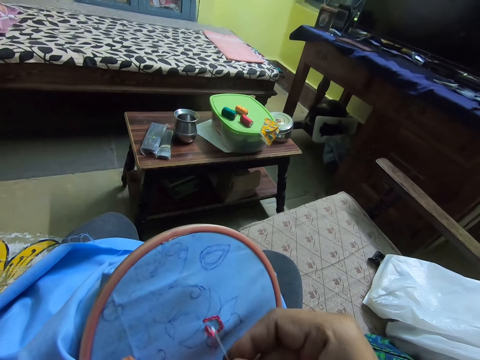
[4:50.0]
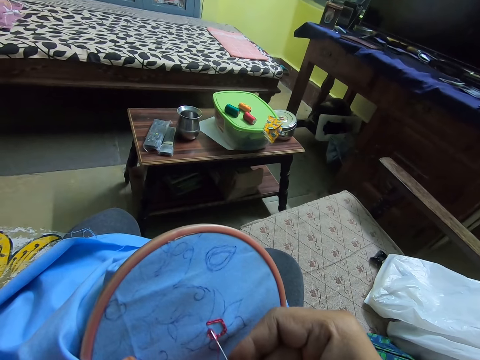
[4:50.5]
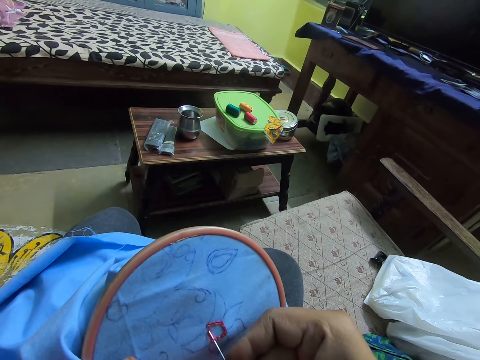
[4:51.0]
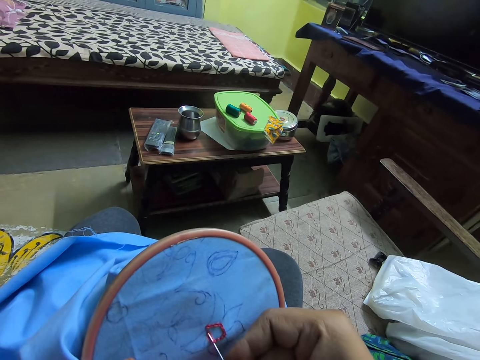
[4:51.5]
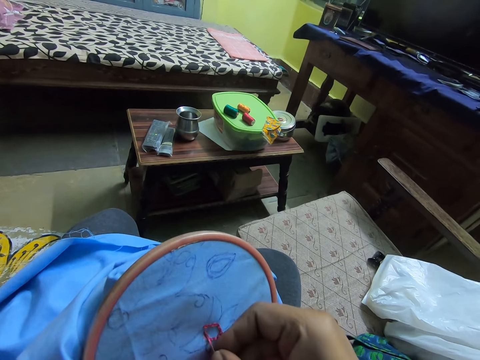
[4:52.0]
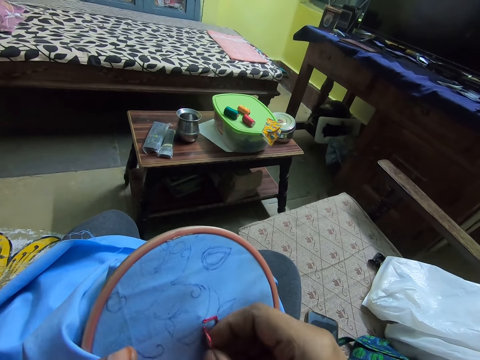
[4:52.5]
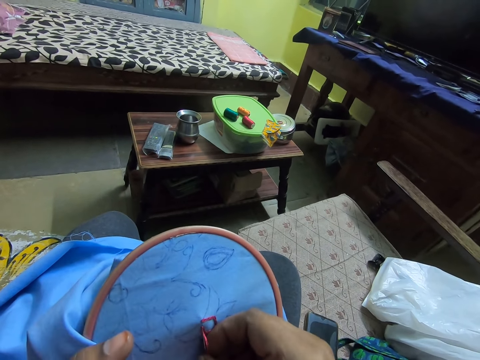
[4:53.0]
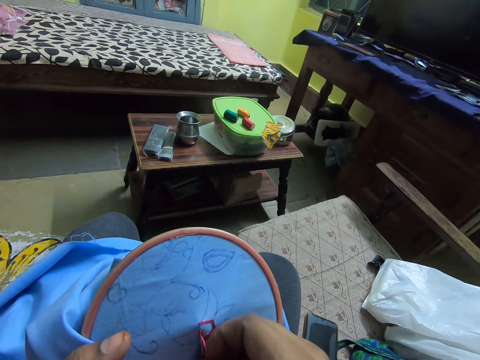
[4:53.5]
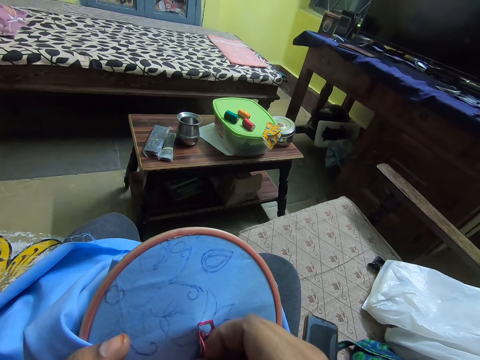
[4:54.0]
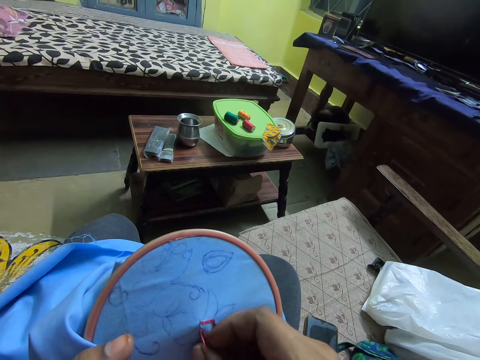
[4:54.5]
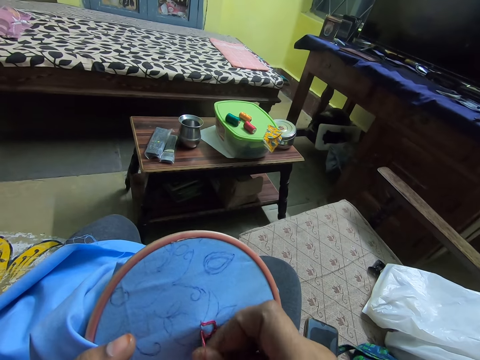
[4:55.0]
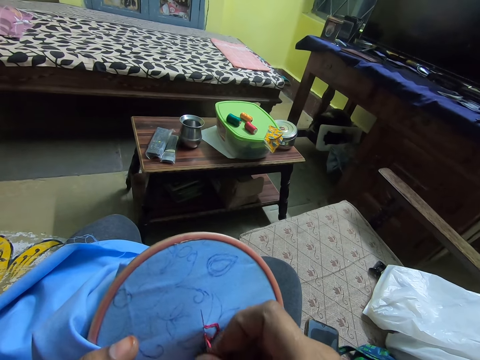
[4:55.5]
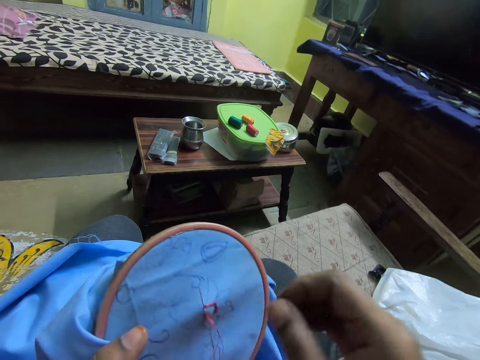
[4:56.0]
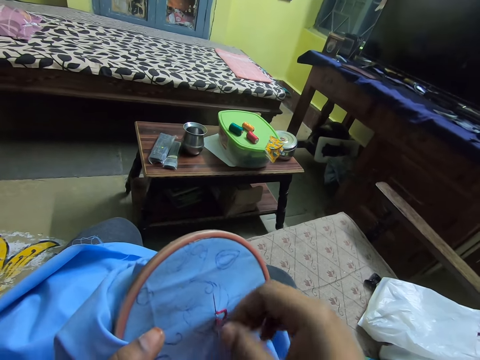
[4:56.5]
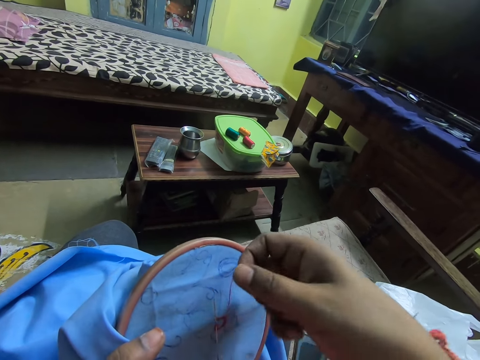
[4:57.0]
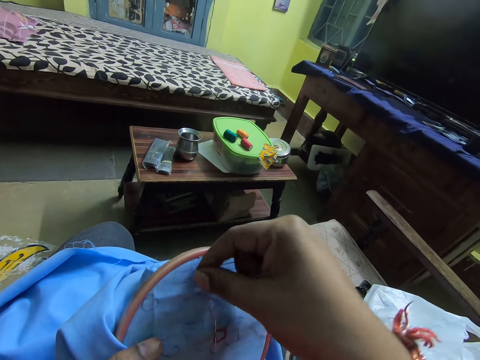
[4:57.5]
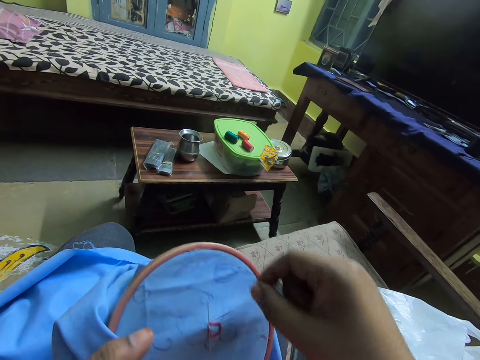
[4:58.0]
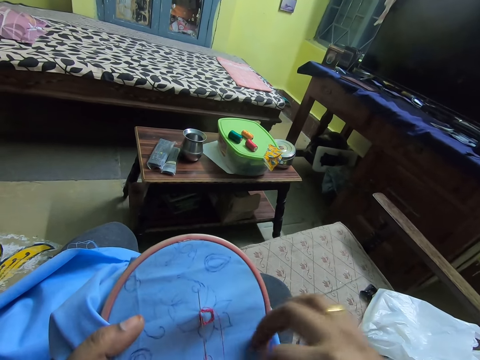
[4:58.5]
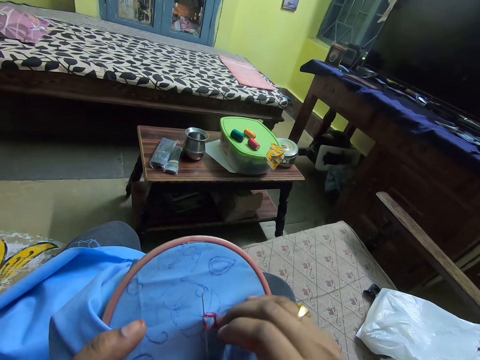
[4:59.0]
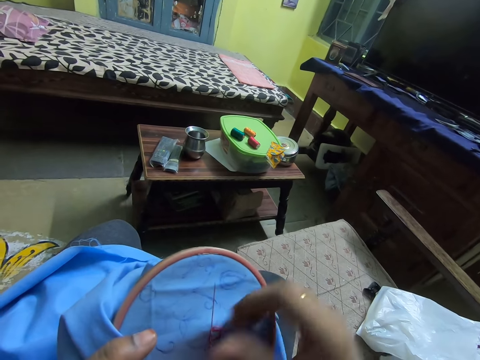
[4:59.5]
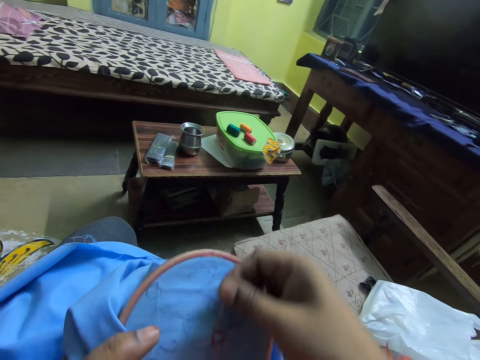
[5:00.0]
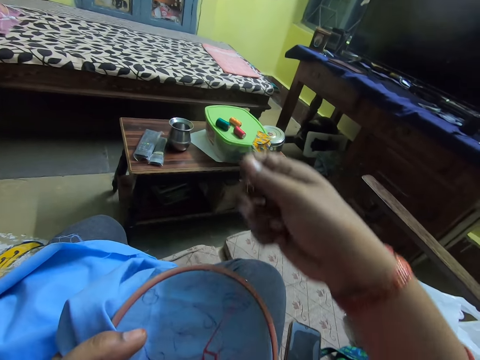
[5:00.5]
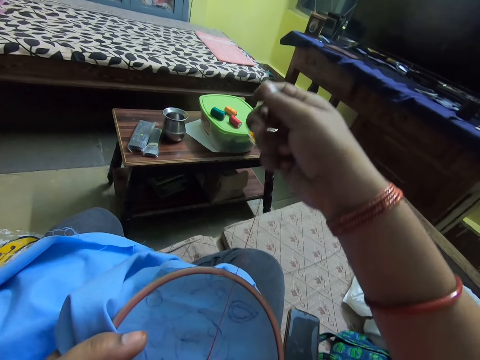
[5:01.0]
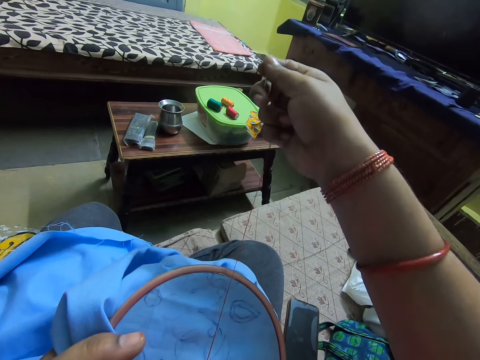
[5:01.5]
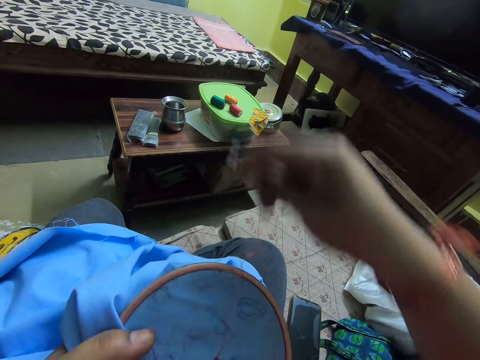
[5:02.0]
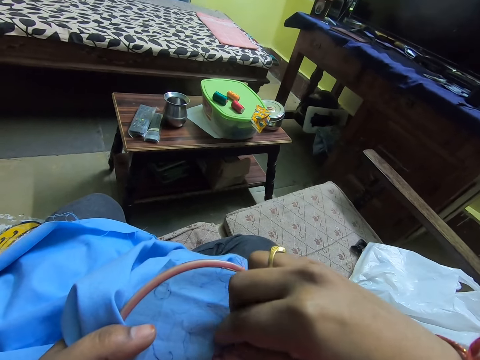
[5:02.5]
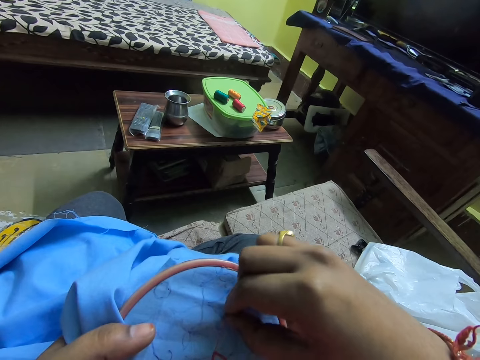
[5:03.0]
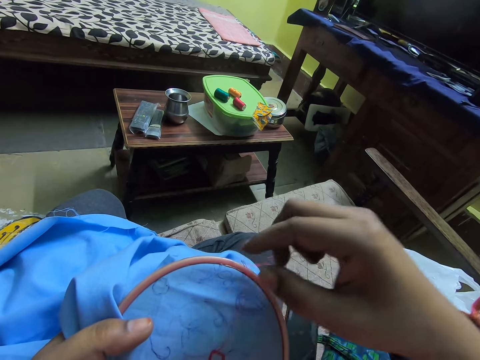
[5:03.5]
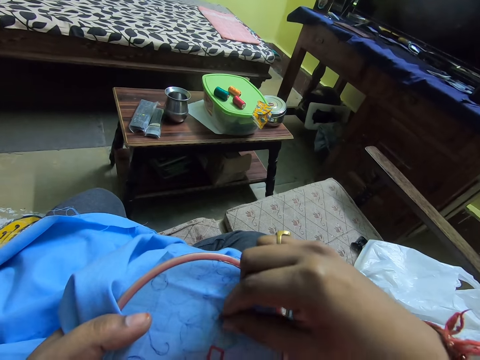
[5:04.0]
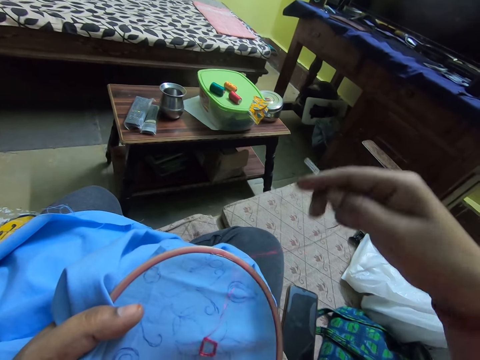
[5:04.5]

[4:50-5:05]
The camera wearer inserts a yarn in a fabric. They roll a string on the fabric. They pull the yarn.

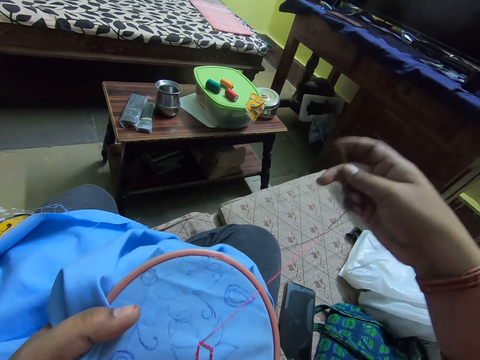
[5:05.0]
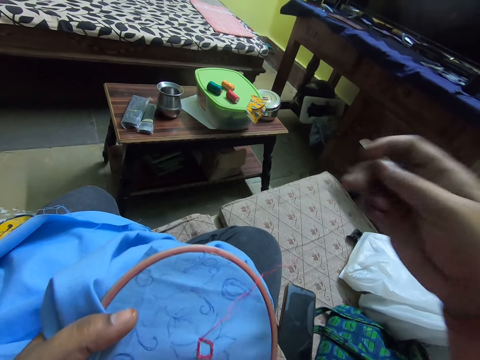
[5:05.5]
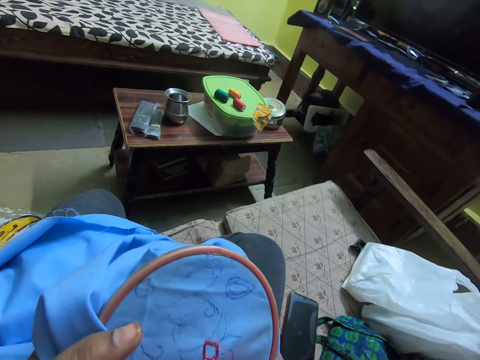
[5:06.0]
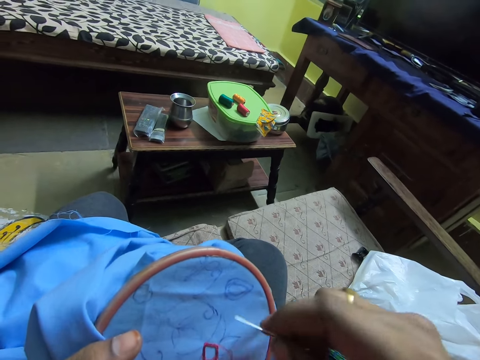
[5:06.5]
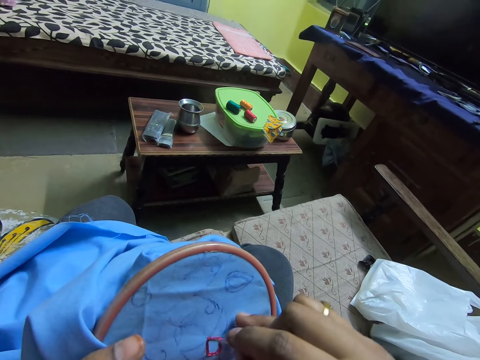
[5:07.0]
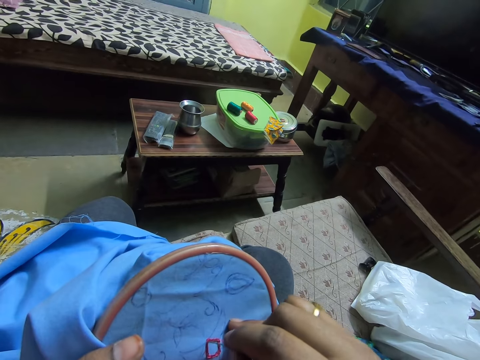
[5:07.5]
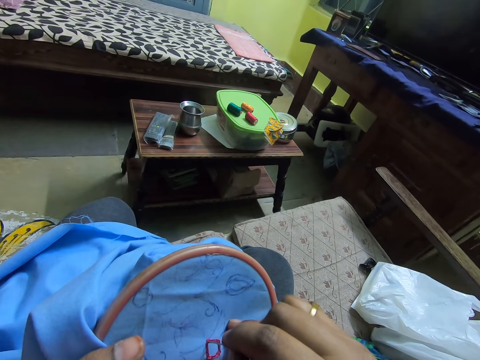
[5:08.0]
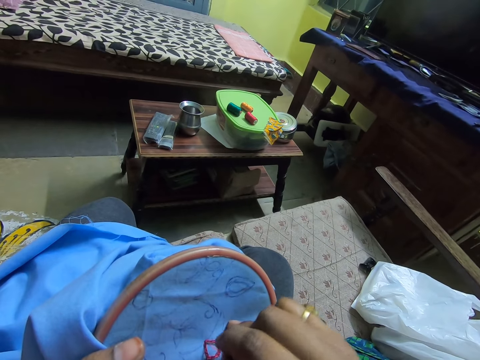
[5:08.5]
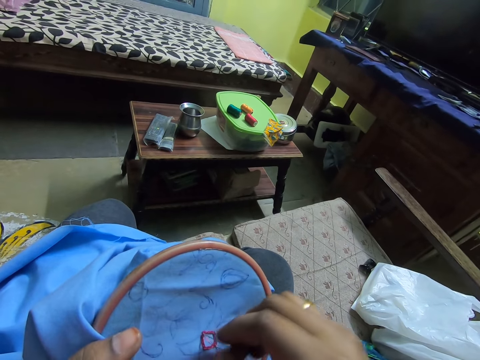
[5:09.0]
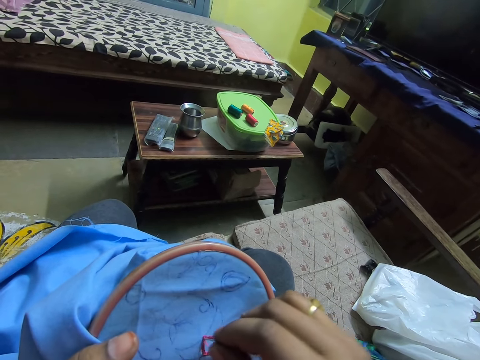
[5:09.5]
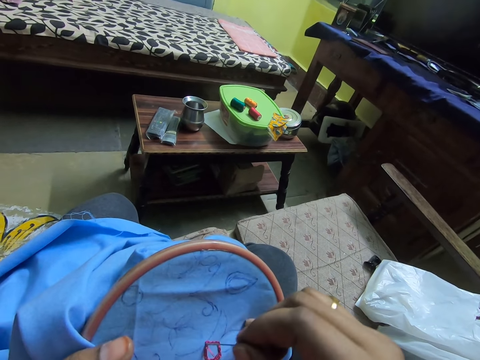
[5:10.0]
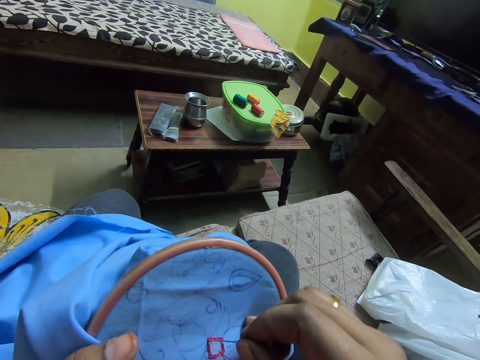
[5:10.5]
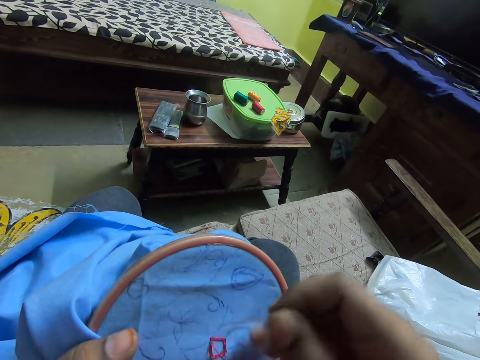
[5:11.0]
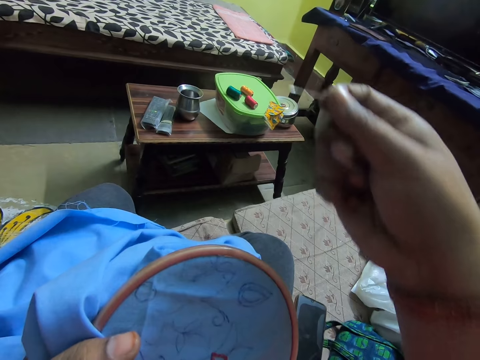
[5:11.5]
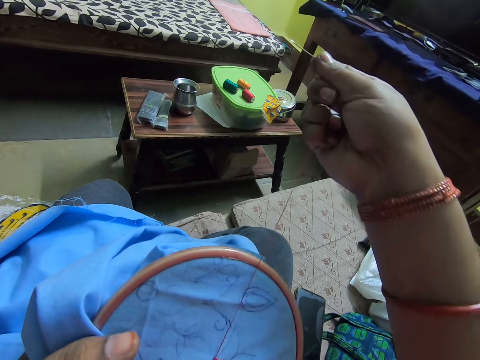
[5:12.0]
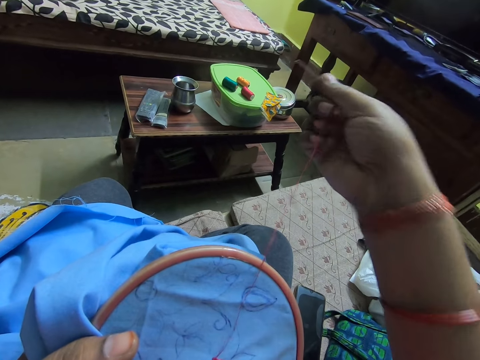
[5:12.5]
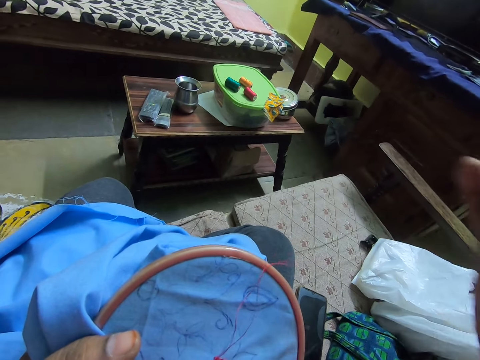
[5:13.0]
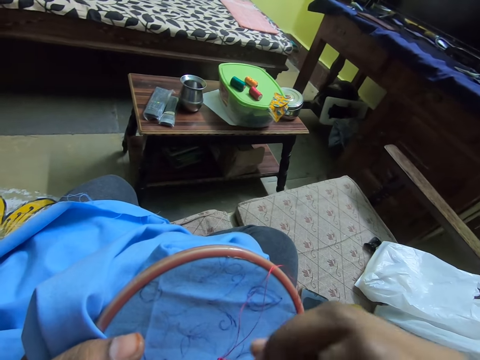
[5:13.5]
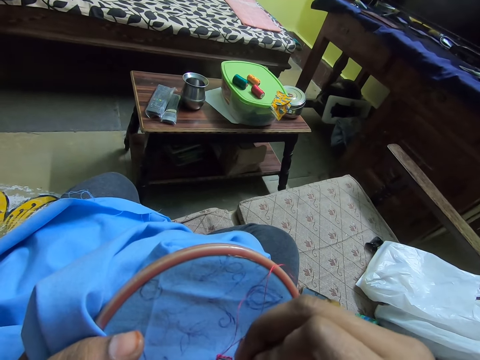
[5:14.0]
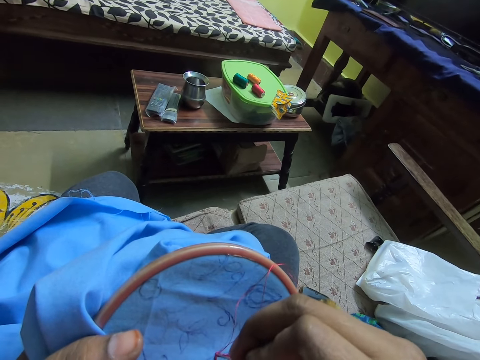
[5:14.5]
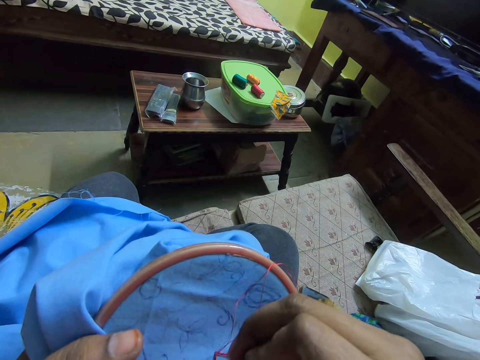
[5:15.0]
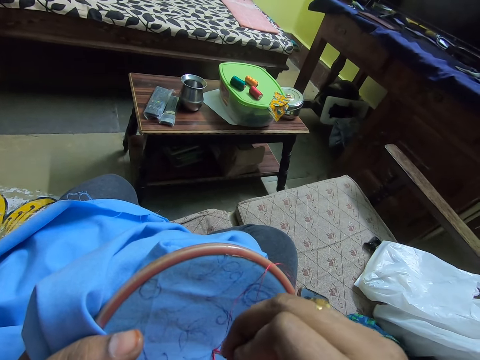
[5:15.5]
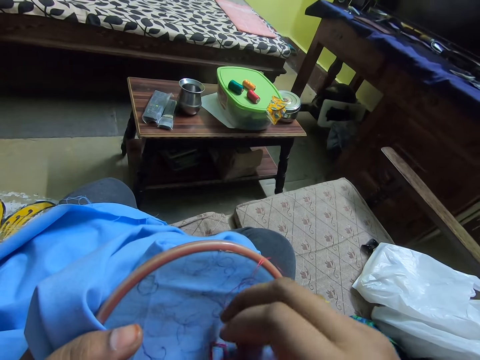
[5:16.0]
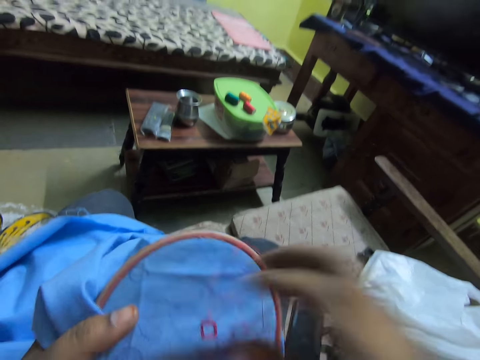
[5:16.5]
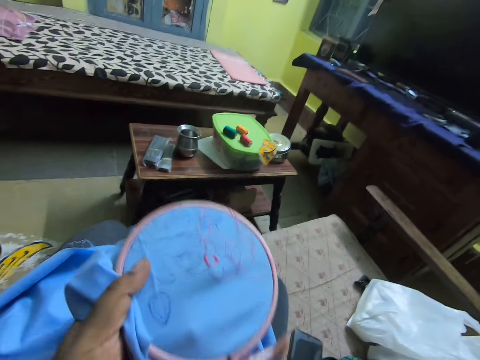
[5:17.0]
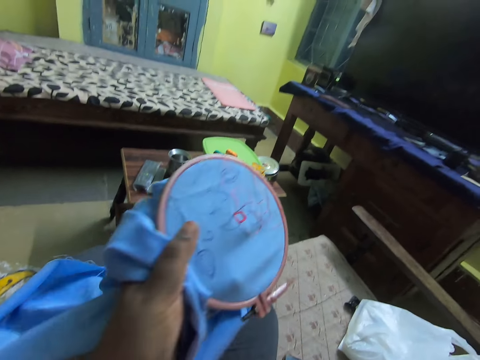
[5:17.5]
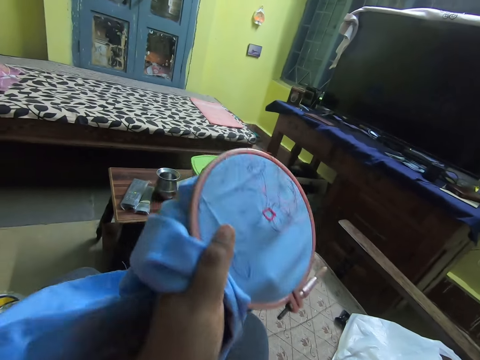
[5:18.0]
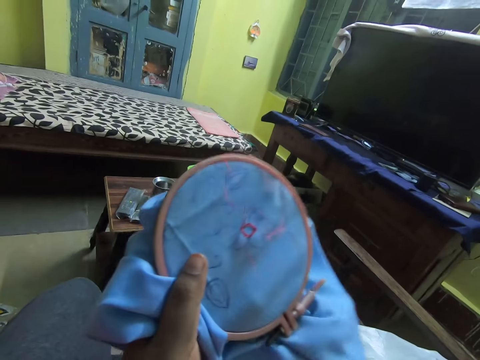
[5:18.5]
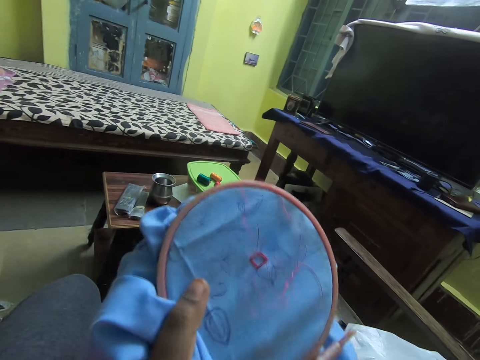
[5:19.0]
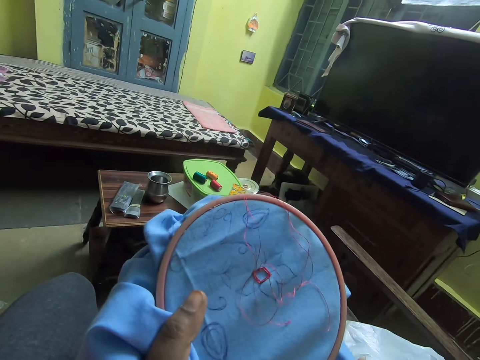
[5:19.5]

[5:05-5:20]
The camera wearer inserts a yarn in a fabric. They make the cloth firmly.
